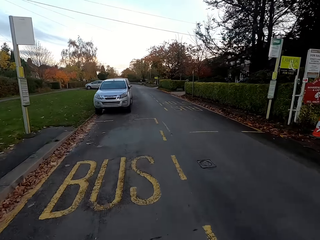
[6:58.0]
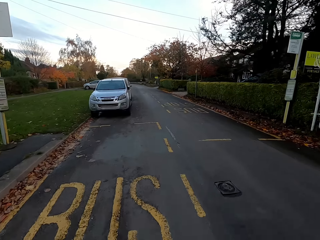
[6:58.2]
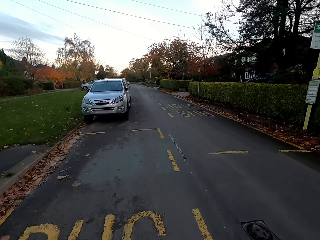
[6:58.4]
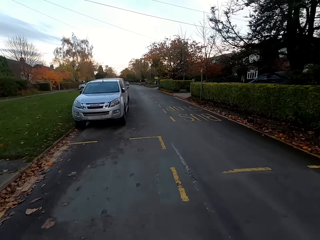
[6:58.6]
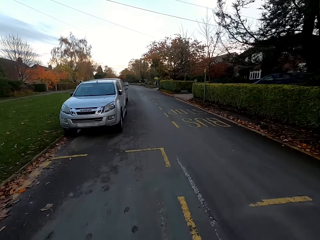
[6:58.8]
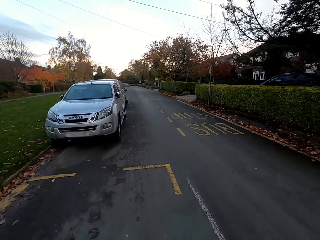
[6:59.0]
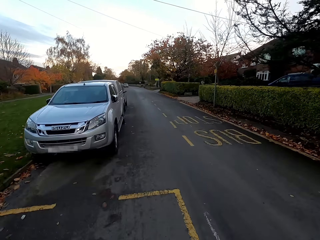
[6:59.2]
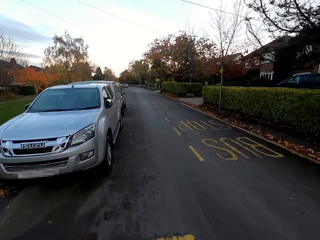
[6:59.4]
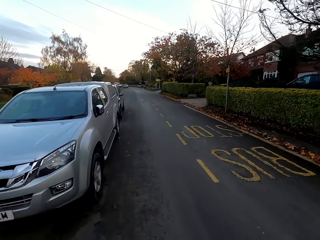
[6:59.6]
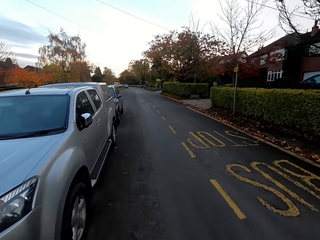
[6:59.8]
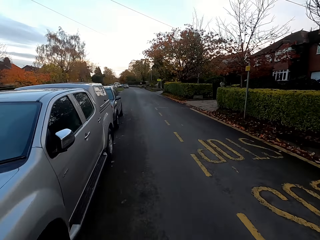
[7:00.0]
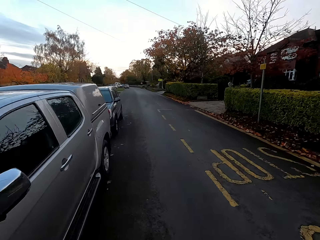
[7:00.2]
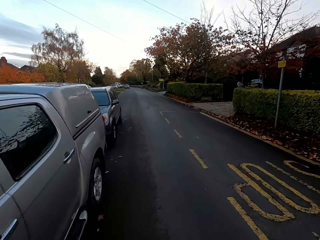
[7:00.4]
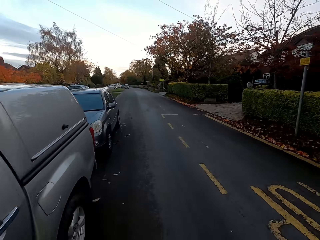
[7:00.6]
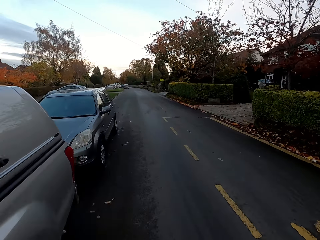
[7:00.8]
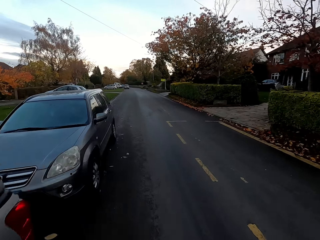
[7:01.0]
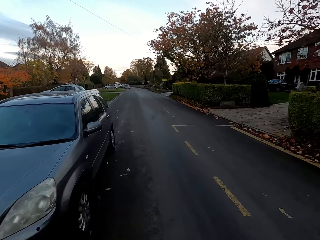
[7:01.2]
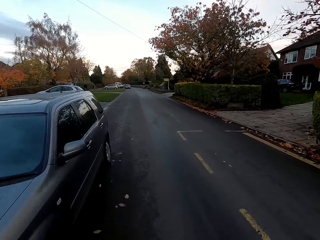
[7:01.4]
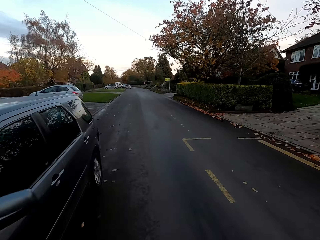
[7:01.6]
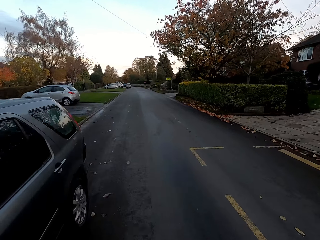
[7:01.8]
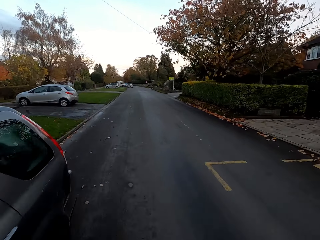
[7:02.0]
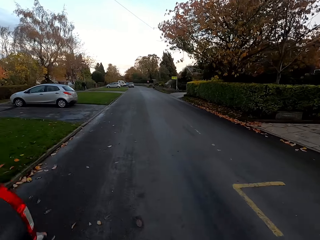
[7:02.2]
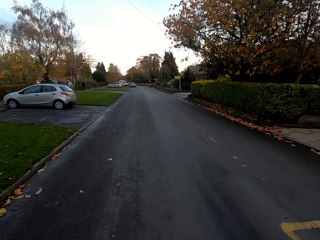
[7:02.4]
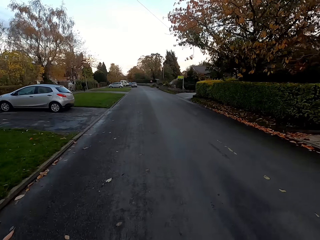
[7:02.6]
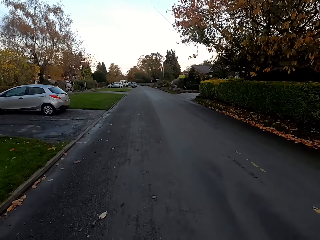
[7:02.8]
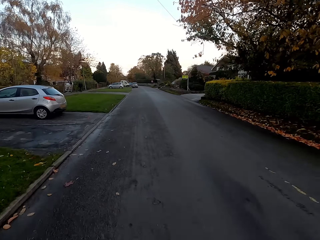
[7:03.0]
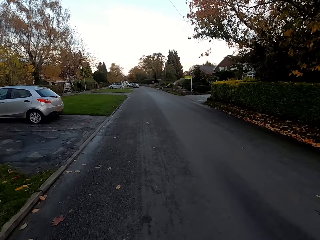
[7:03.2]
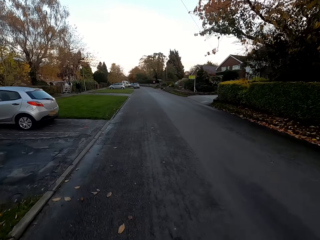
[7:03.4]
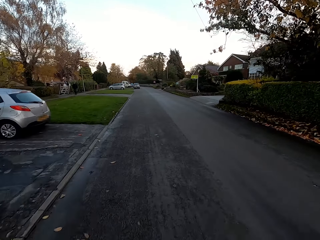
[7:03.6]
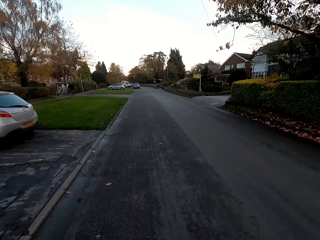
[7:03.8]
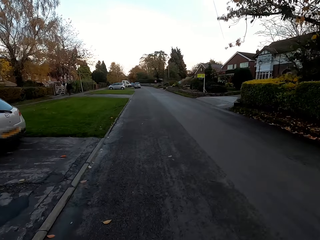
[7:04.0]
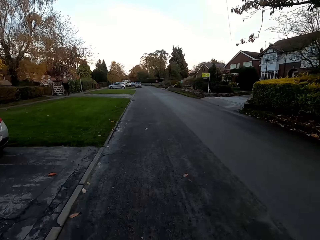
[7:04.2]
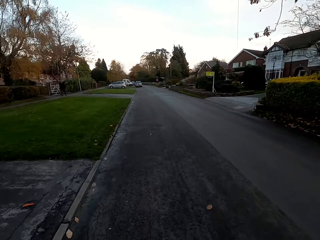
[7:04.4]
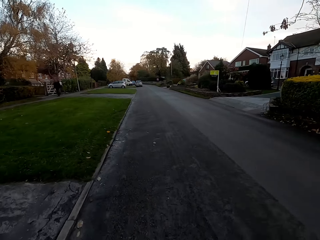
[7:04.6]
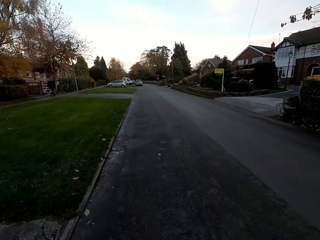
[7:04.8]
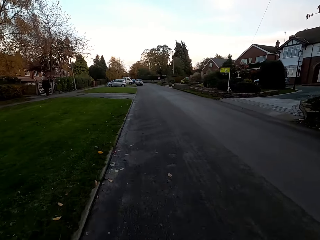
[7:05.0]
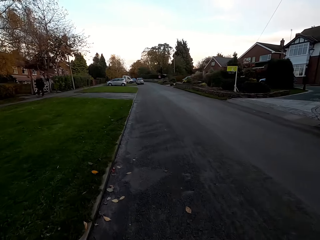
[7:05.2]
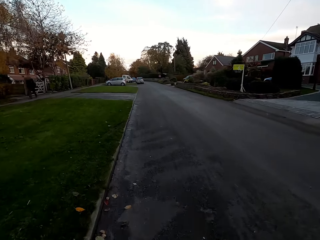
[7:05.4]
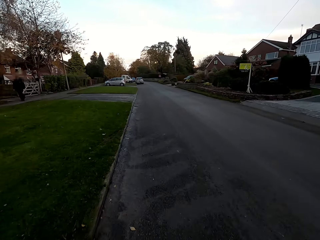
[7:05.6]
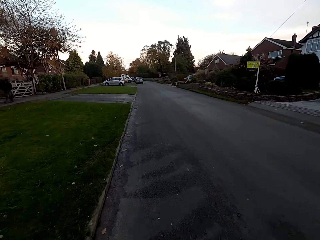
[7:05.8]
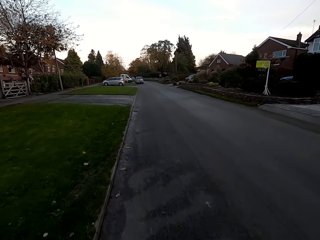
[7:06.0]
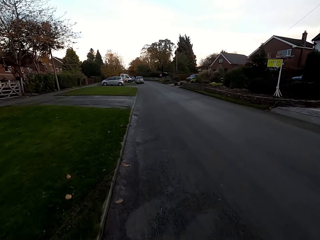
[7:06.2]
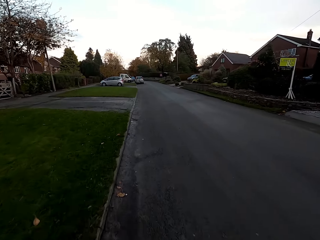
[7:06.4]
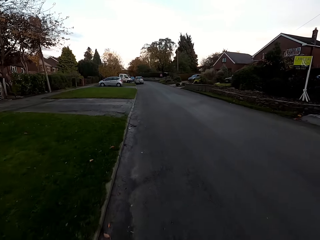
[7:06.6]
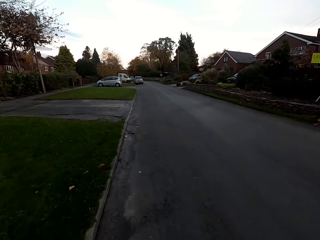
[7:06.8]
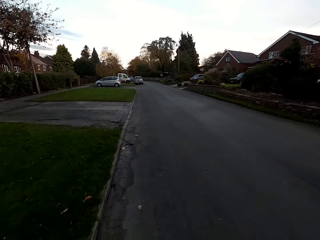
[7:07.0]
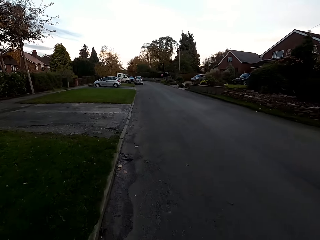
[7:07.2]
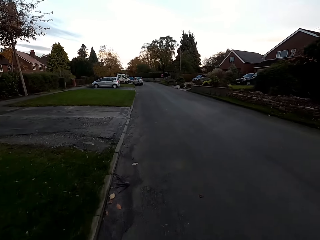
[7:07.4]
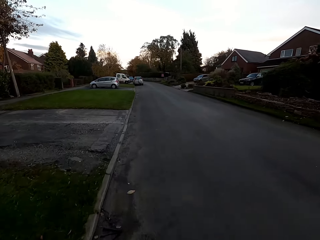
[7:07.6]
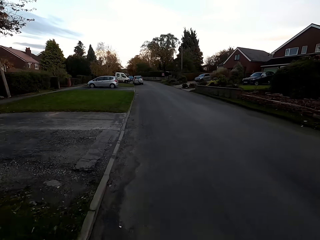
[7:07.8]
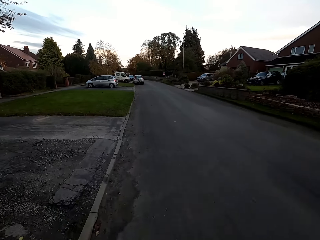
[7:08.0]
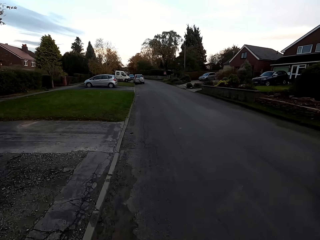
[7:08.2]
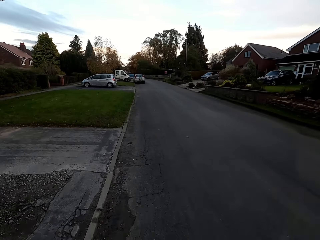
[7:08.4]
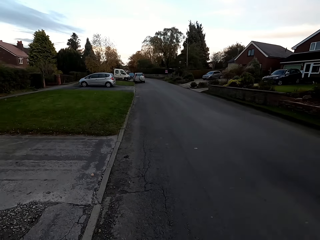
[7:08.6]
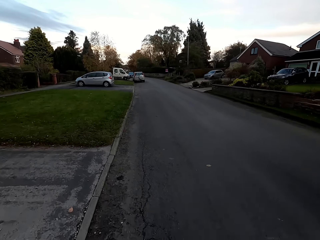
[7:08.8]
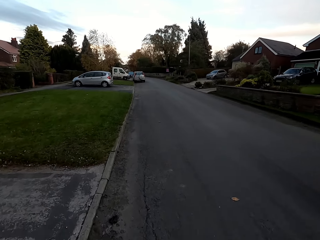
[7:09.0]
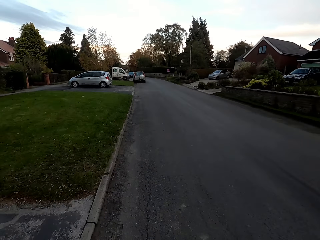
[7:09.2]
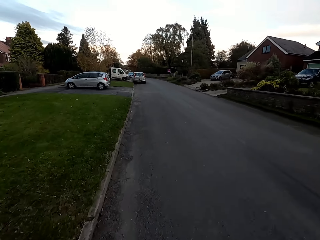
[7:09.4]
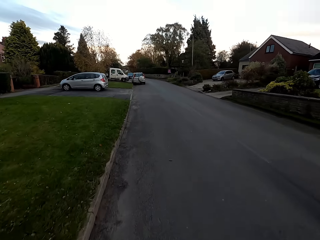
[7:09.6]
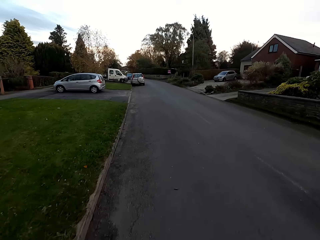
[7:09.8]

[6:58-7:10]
The camera wearer rides past a man.

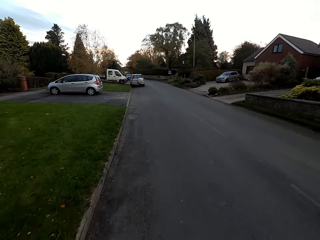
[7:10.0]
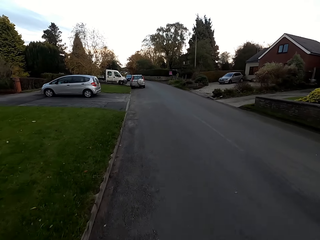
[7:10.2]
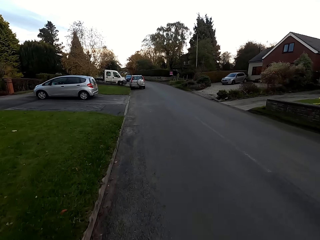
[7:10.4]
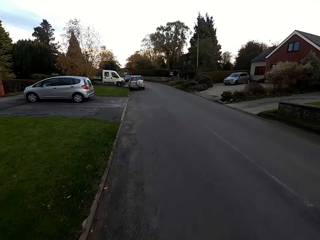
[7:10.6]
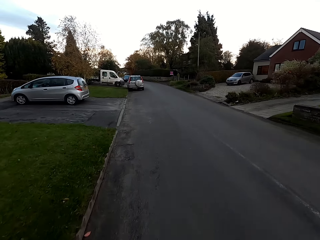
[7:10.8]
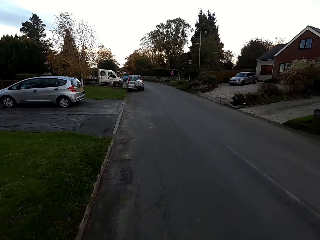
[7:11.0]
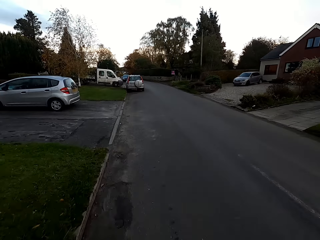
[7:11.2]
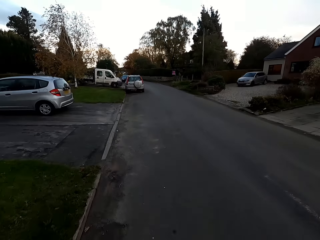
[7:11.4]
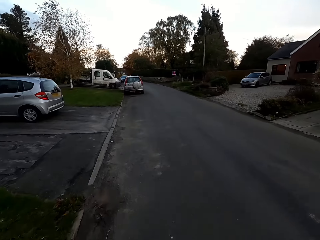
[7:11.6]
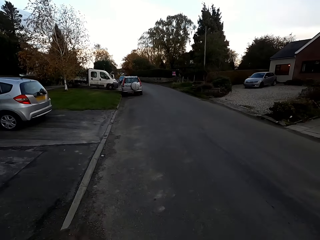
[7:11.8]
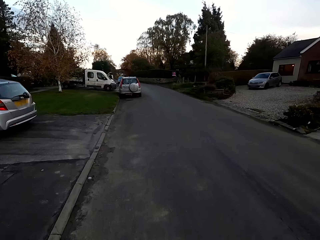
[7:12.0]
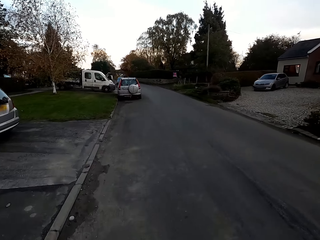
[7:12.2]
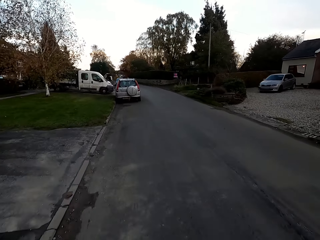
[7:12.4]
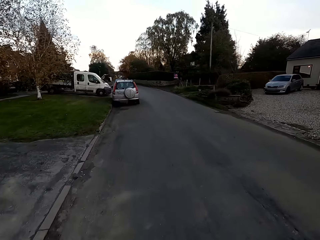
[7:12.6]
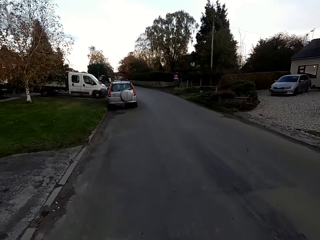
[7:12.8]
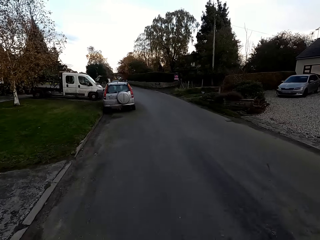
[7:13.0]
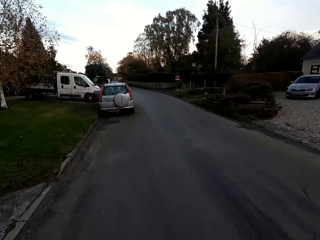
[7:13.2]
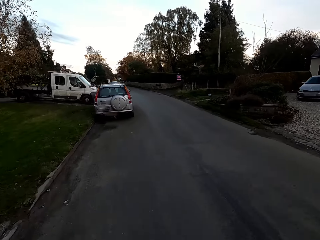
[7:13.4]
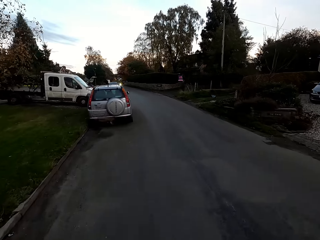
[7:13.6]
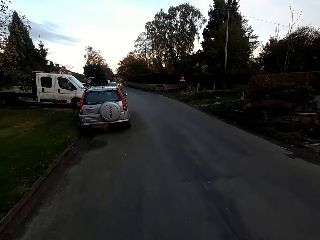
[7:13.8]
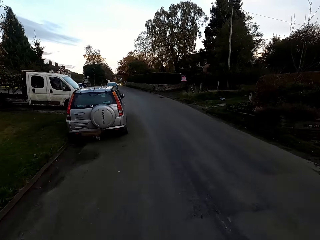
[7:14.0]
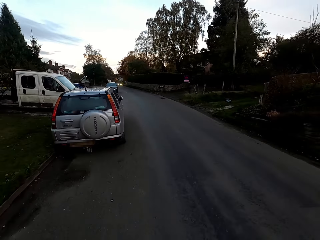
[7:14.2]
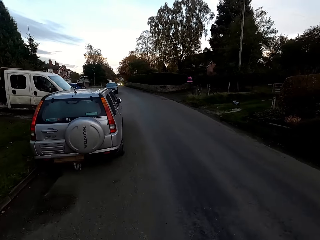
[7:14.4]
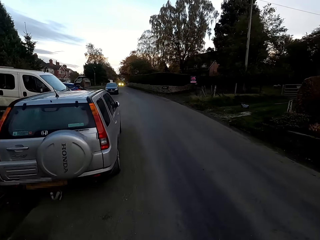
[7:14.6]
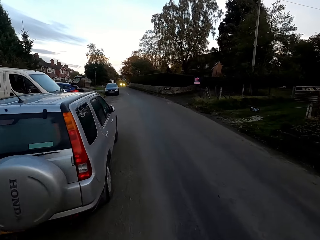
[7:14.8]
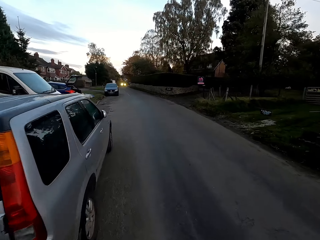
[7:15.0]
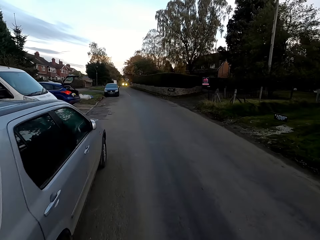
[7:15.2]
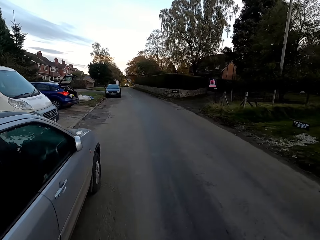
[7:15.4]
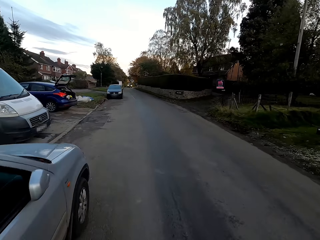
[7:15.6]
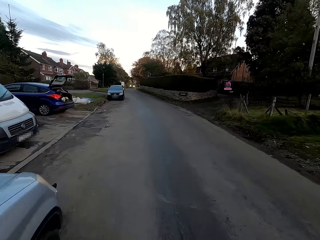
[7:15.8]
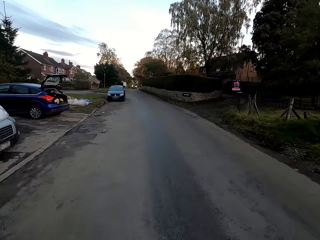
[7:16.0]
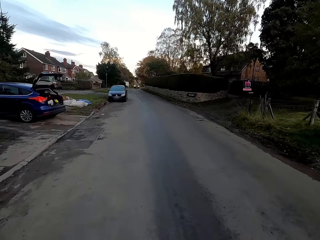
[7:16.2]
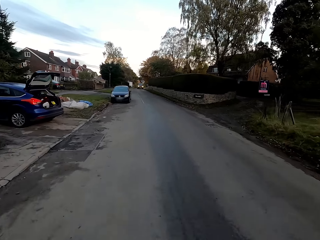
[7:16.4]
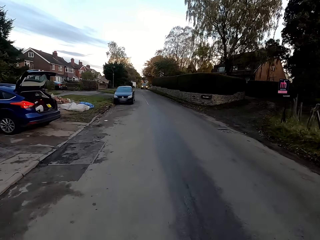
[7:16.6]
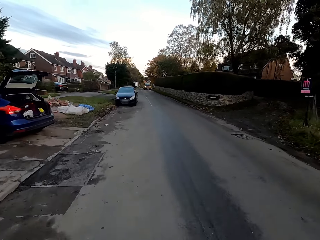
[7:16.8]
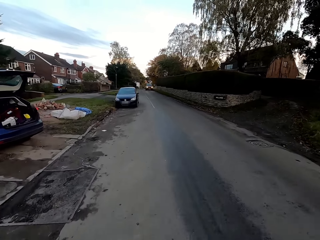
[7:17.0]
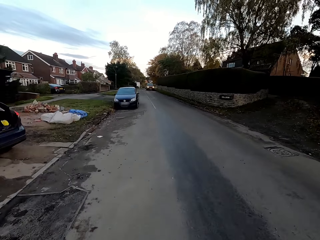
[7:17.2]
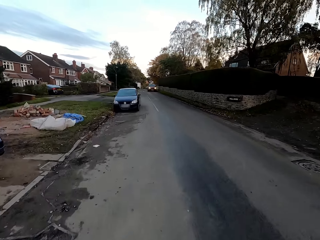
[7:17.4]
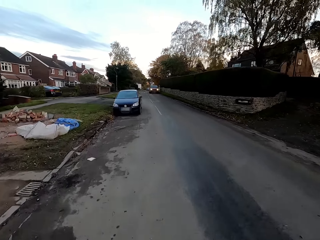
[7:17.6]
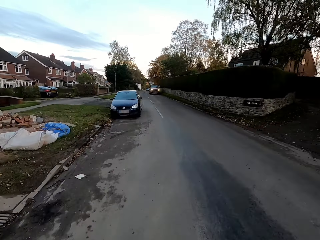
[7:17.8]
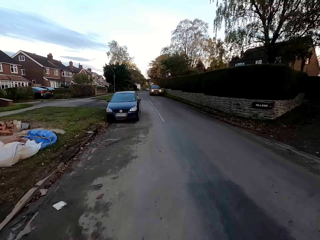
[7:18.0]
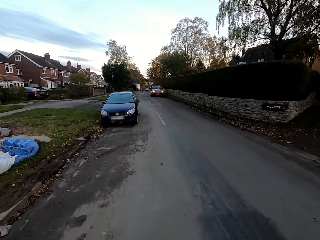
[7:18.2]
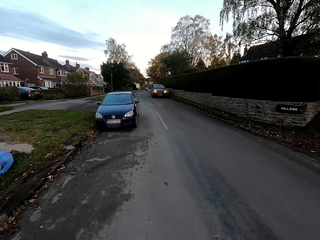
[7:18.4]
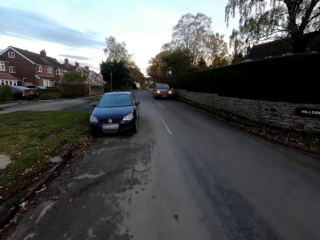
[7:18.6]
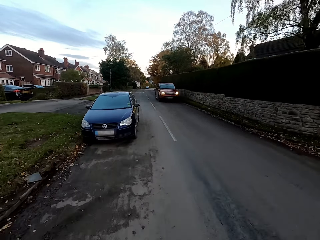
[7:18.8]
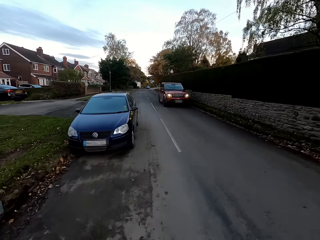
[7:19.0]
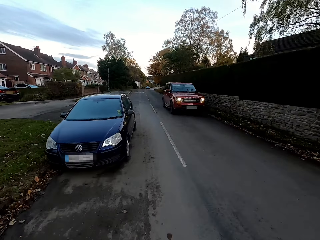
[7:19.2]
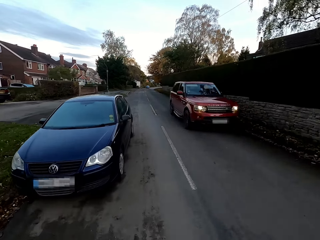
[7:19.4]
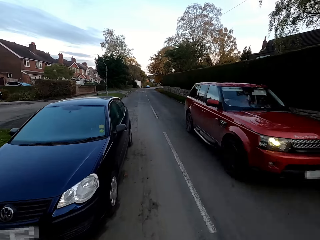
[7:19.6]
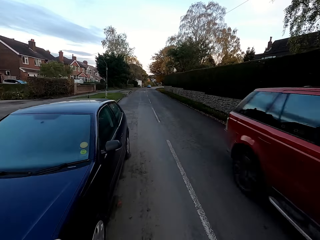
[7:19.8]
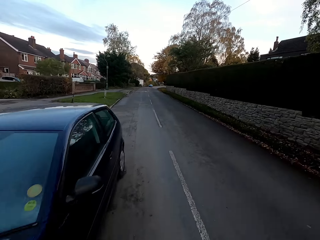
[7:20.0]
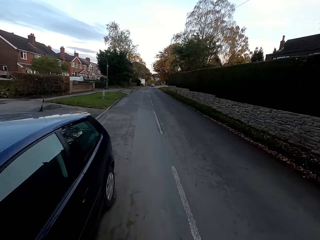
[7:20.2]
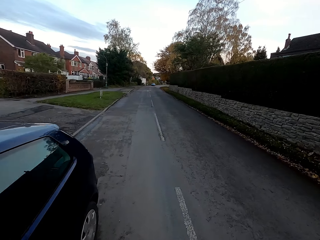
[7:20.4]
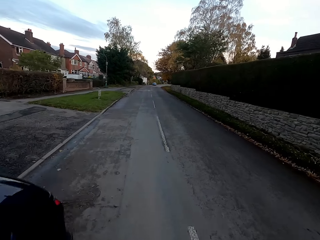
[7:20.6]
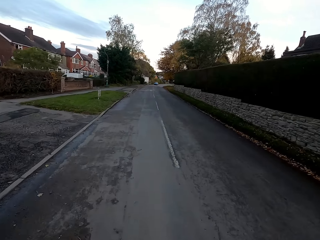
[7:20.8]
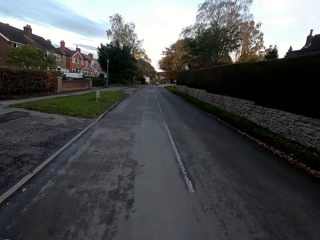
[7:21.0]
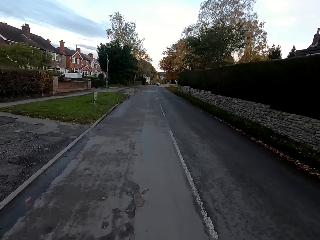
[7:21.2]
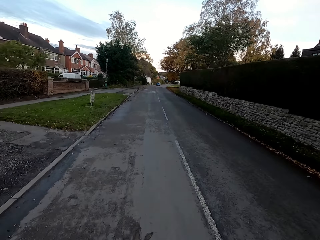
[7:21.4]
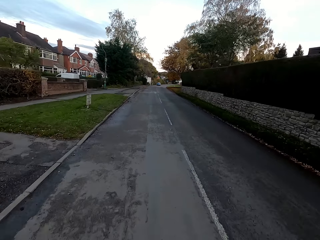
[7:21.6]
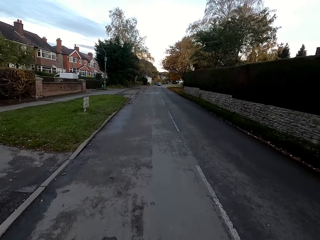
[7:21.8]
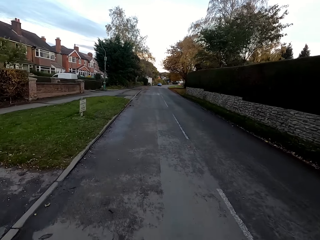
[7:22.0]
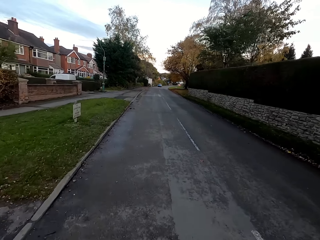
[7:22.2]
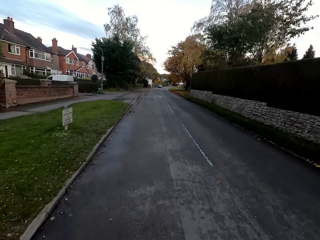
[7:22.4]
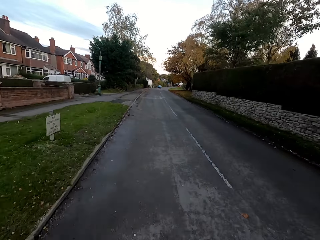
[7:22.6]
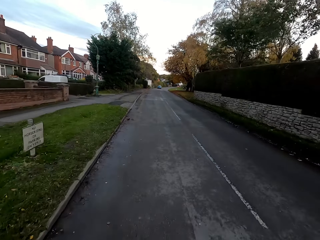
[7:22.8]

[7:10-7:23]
The camera wearer rides past a car.
